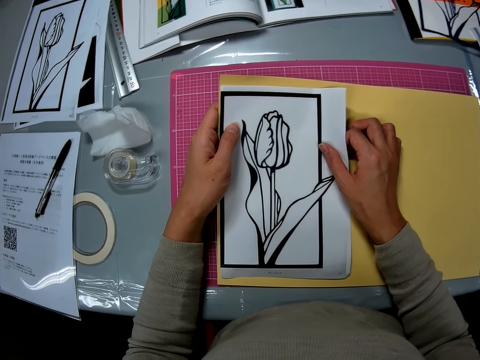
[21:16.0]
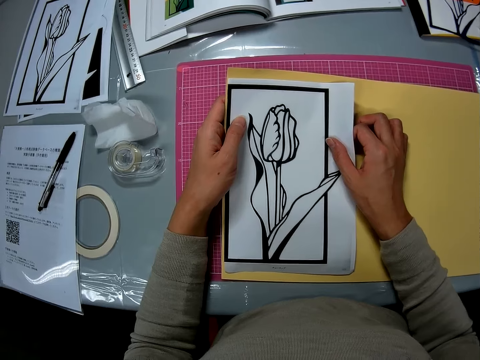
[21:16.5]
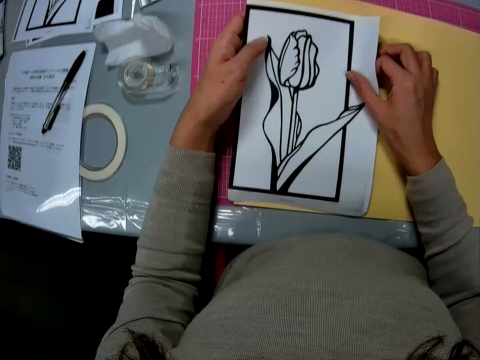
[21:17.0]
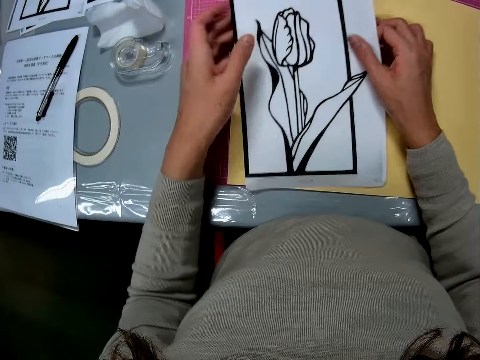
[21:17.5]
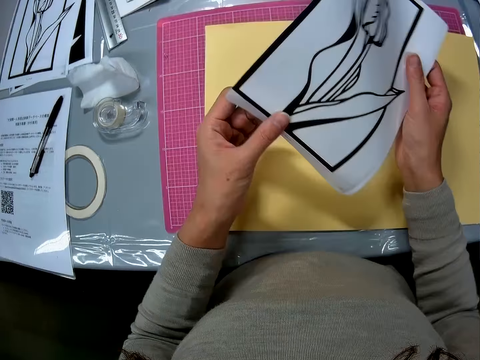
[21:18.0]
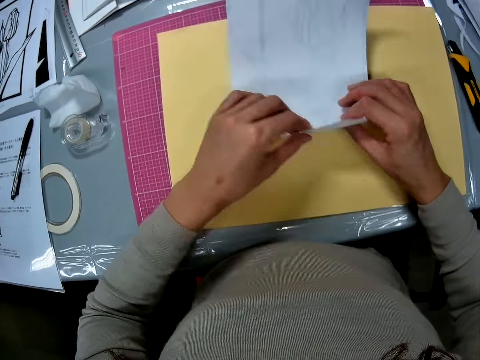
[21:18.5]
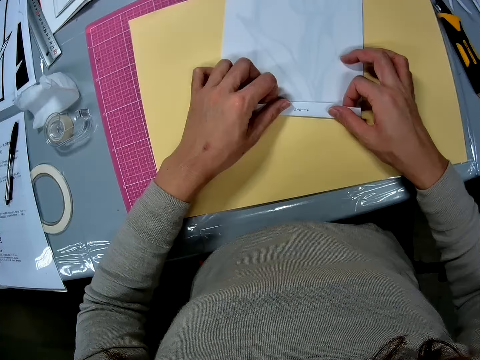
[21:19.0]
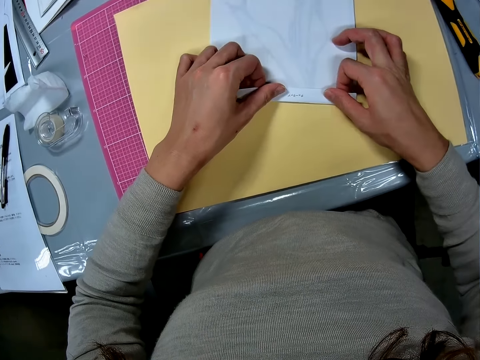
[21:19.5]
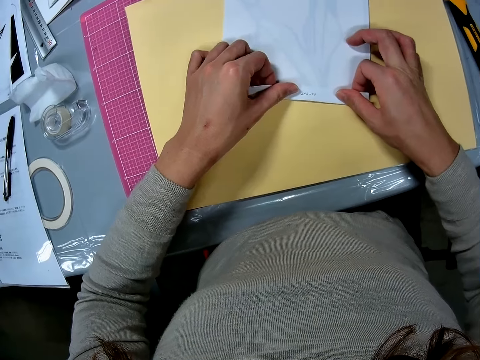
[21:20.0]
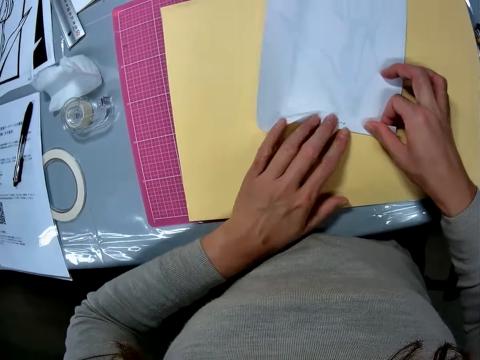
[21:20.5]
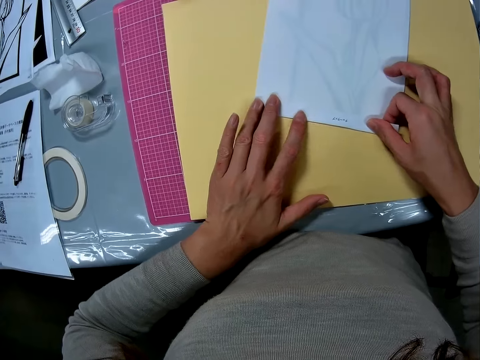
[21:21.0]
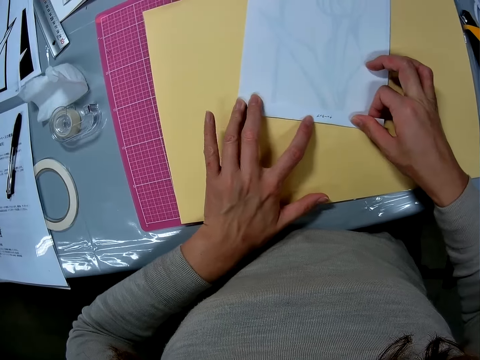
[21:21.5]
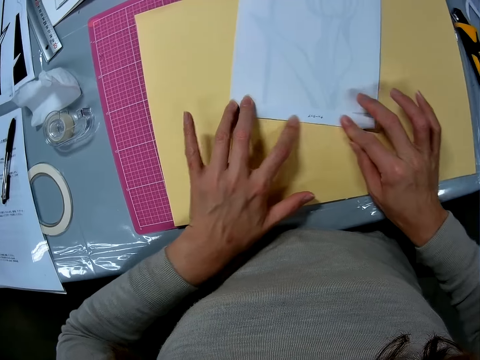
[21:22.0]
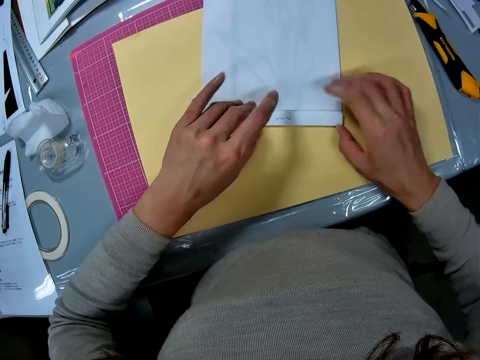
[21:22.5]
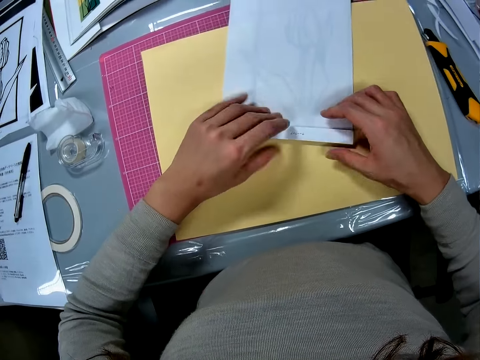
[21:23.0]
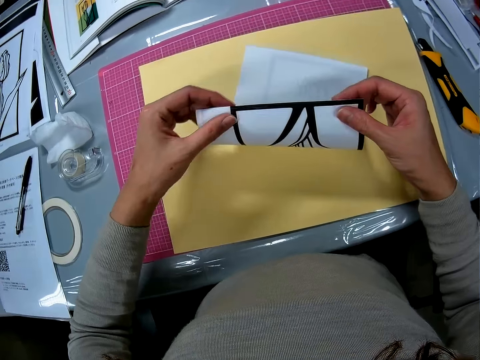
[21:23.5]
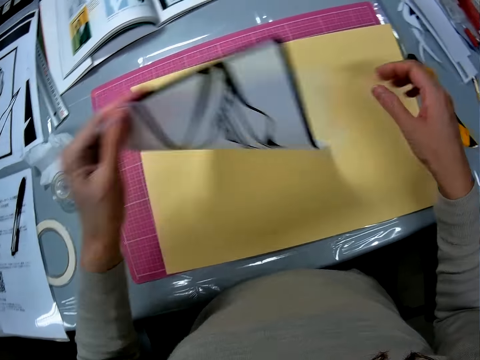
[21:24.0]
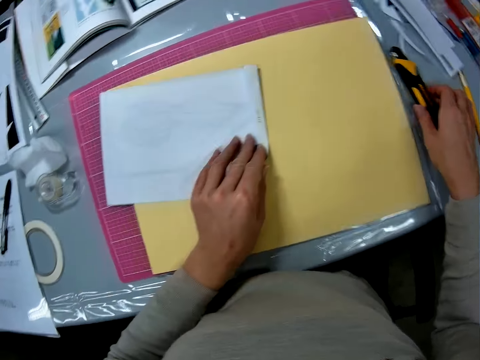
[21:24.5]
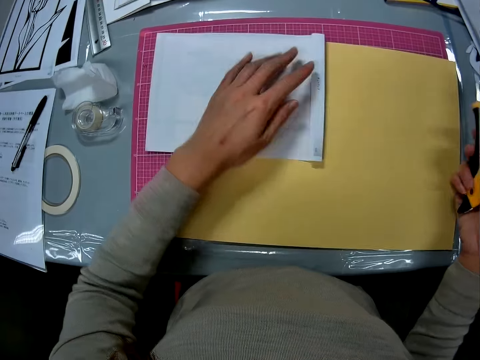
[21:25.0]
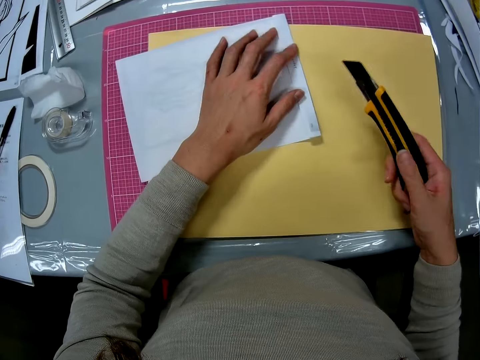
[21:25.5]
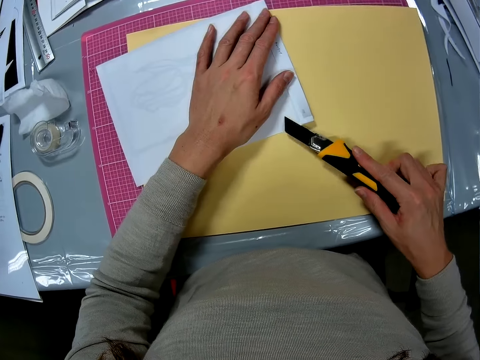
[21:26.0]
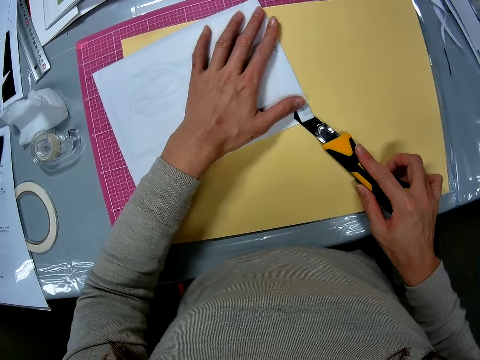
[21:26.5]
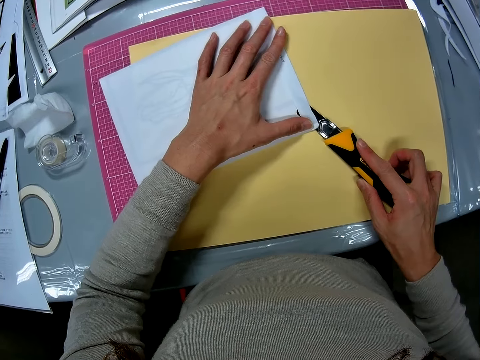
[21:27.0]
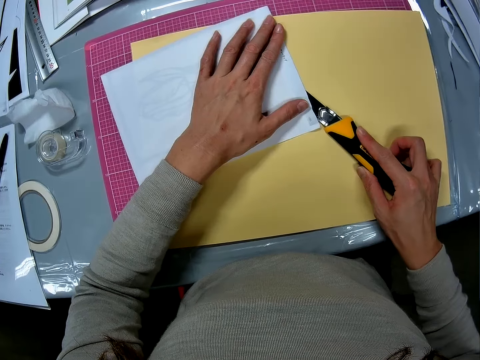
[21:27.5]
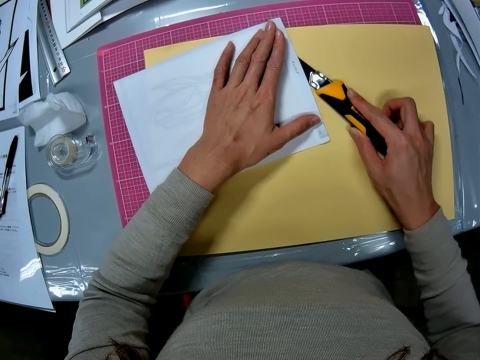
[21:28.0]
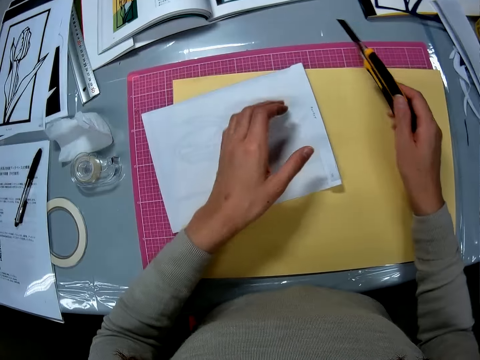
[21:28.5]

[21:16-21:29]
The camera wearer picks a paper, flips the paper. They fold in another edge of the printed piece of paper. They lift a paper. They put the paper on a paper. They pick a craft knife. They cut out the edge of the printed piece of paper with the craft cutter knife.

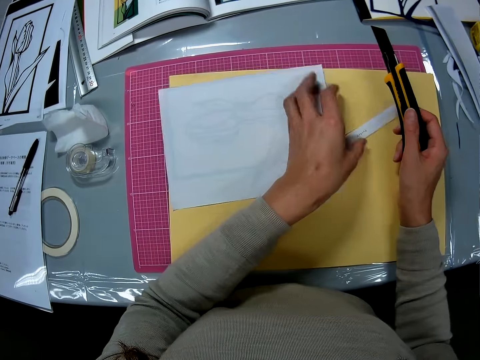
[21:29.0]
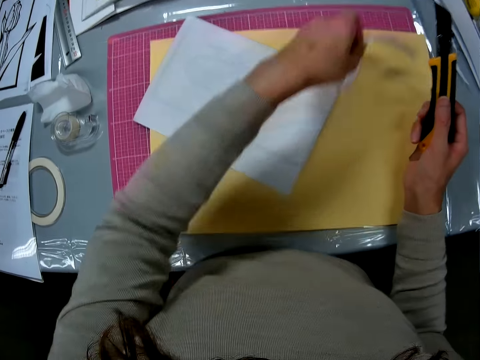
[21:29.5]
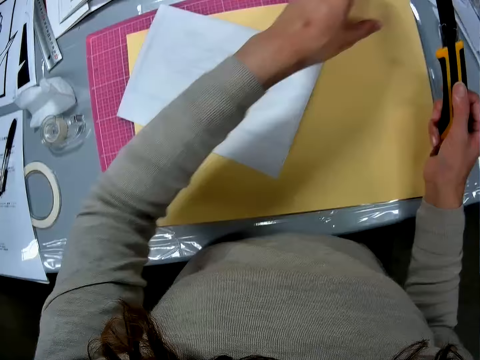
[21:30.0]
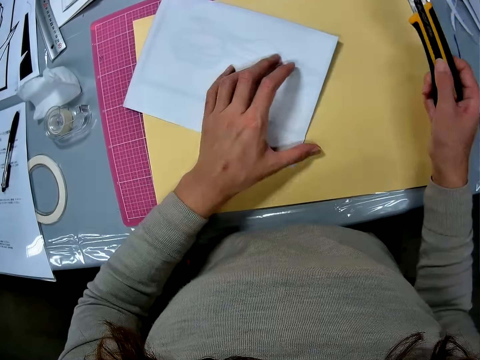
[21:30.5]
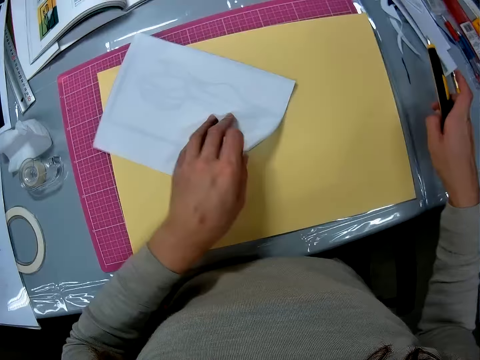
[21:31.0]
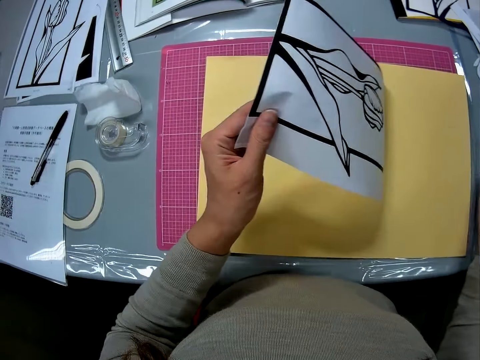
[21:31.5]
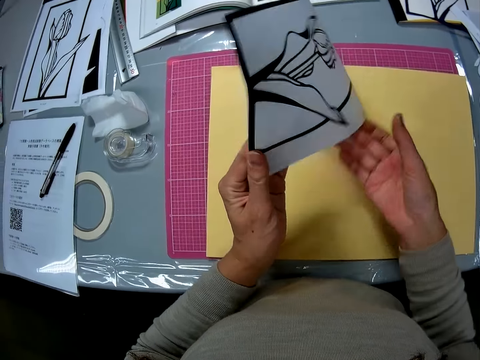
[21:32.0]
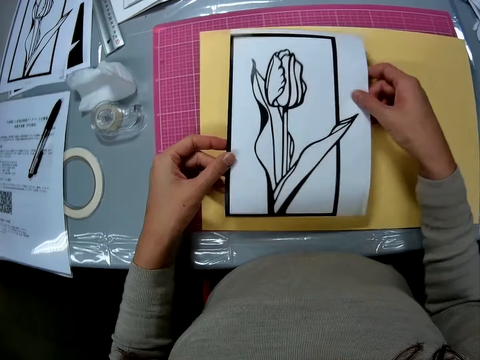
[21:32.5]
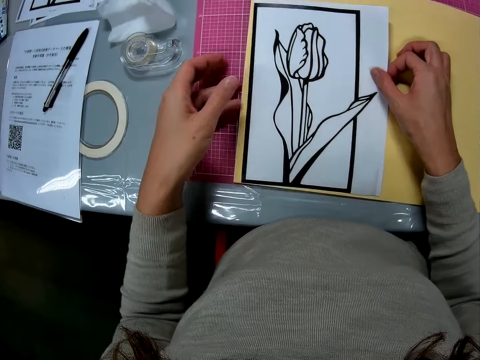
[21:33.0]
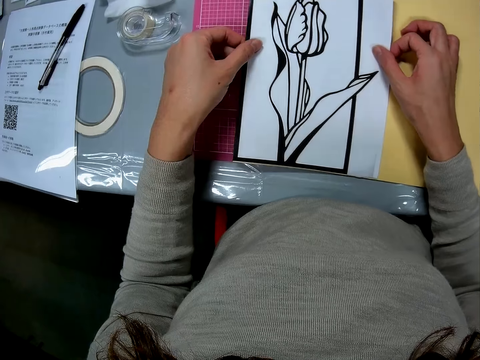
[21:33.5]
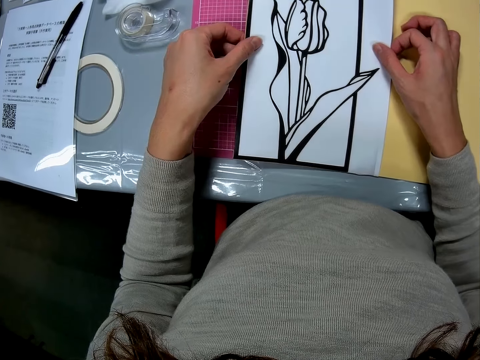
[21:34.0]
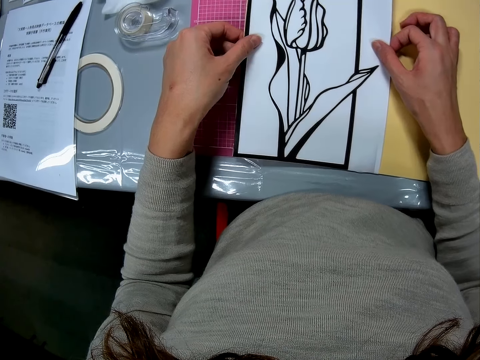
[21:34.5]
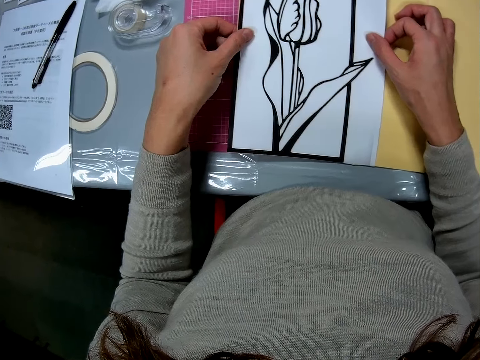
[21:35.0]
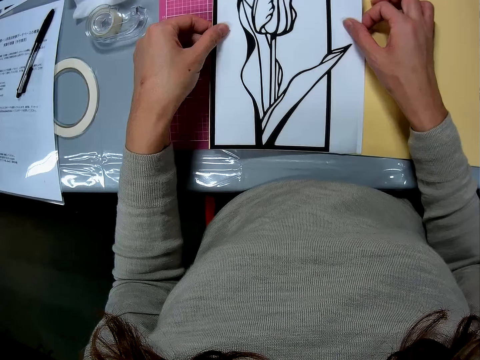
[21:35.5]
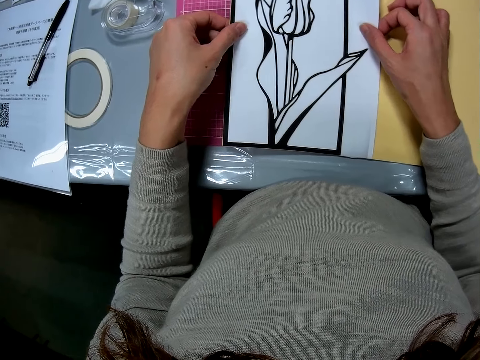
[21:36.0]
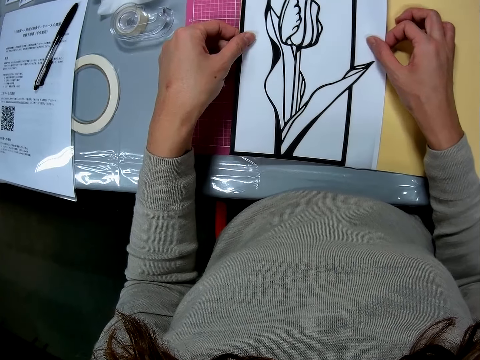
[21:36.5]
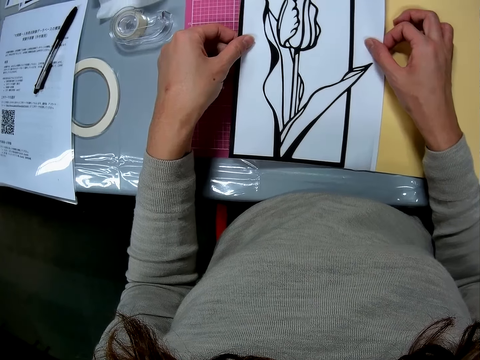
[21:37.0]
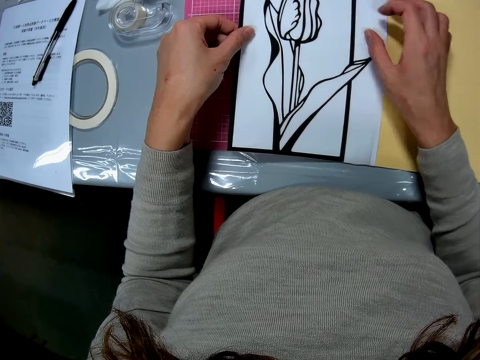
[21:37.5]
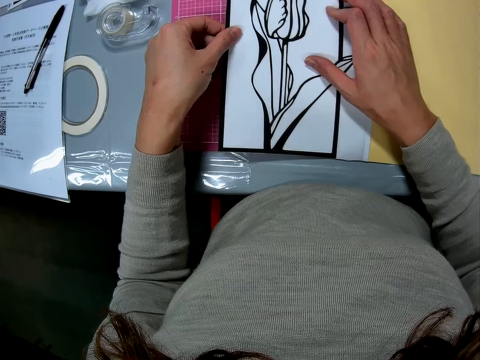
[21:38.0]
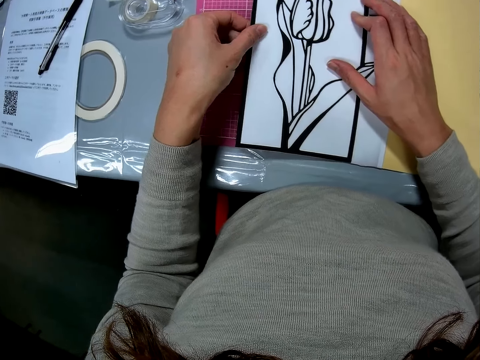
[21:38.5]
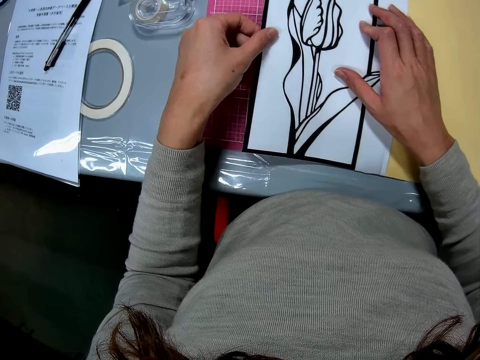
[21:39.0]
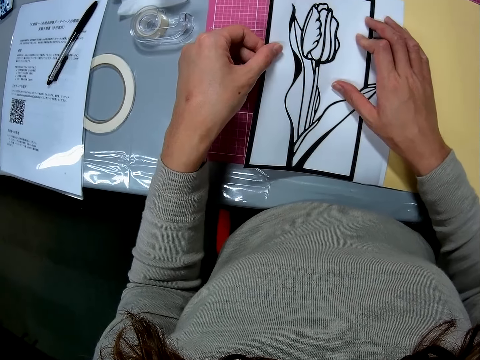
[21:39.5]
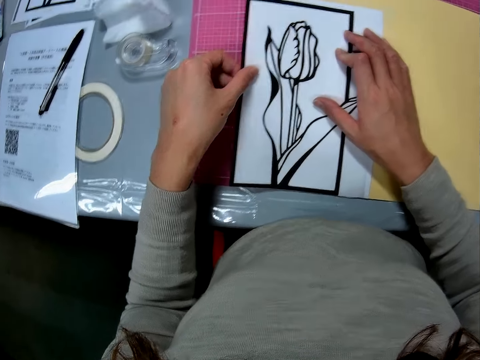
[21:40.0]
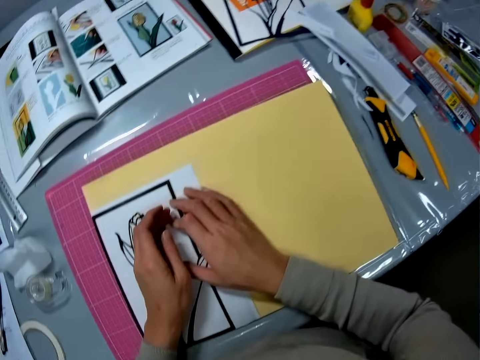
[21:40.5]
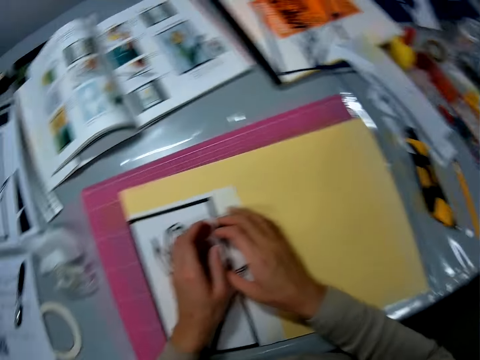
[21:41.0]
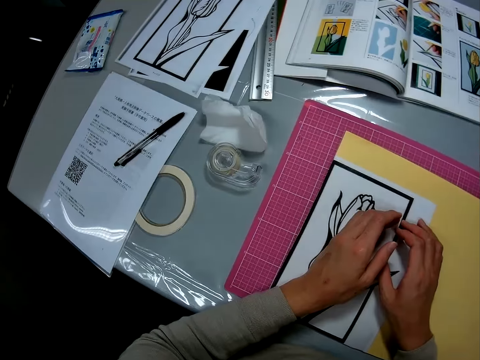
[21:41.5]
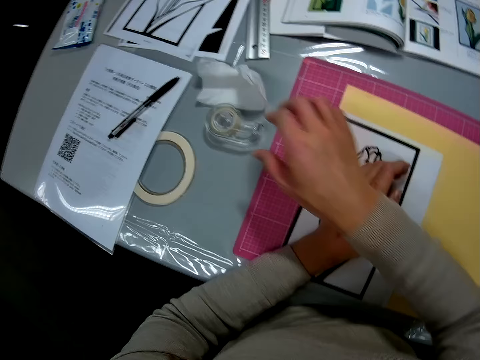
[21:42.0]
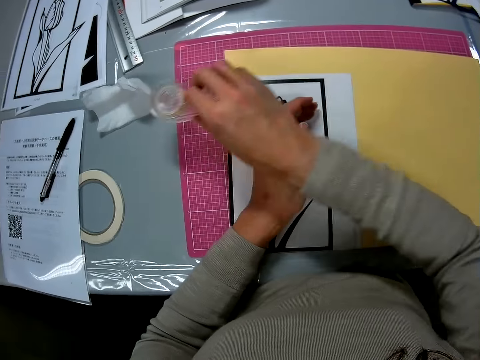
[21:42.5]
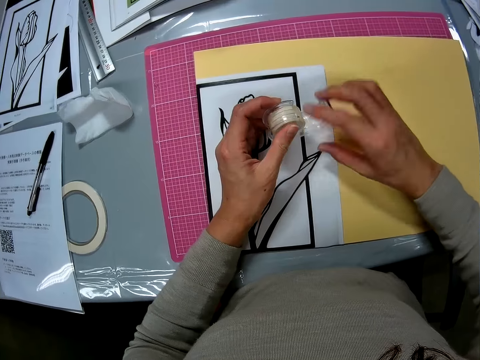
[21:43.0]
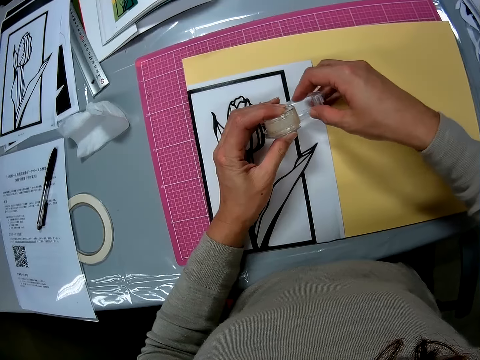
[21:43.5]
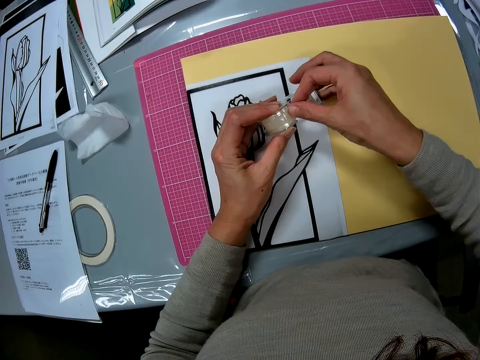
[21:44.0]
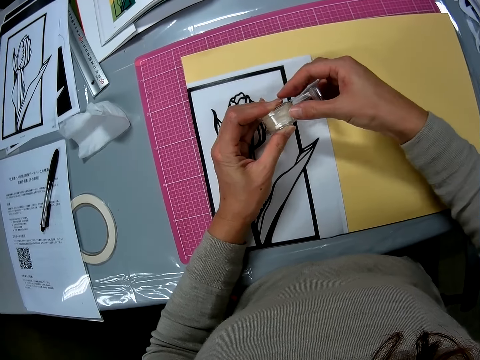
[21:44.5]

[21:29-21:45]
The camera wearer picks up a paper, throws the paper on the table, lifts the paper off the paper, and flips the paper. They drop the craft cutter knife on the table. They place the printed piece of paper on the color paper. They hold the paper with both hands. They pick up a tape roll.
